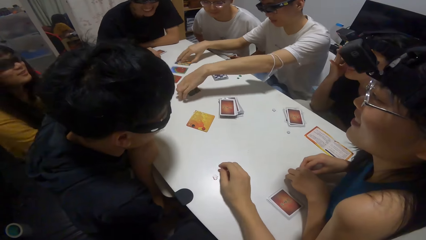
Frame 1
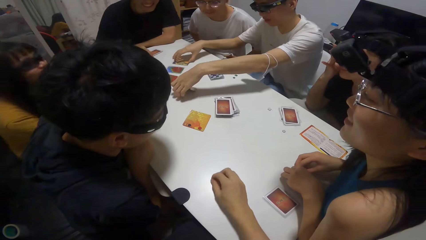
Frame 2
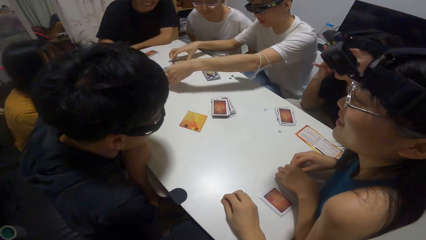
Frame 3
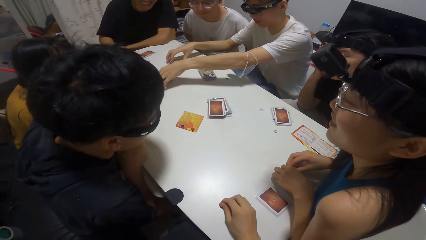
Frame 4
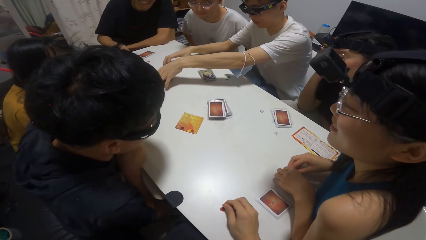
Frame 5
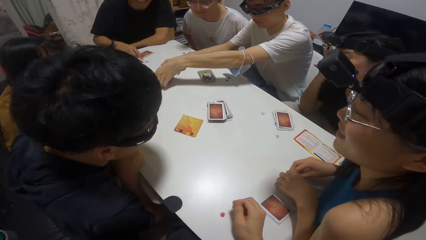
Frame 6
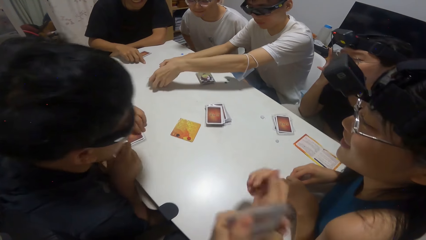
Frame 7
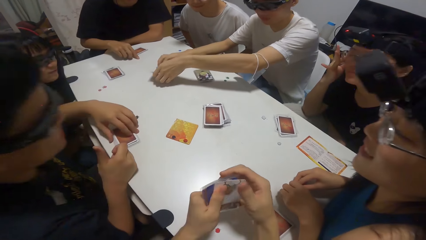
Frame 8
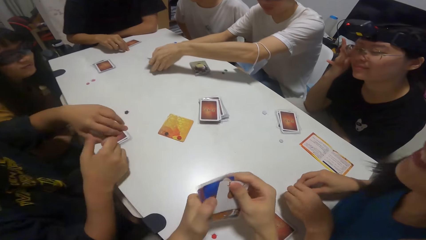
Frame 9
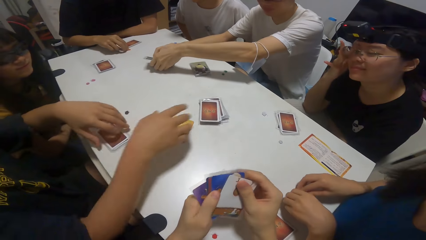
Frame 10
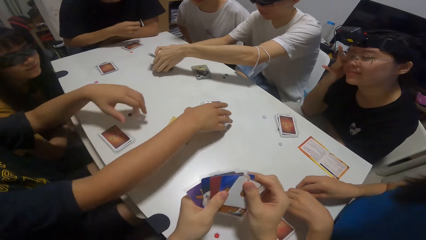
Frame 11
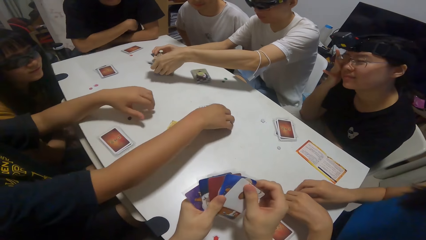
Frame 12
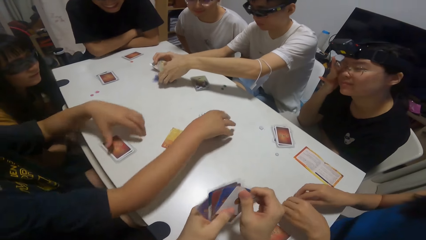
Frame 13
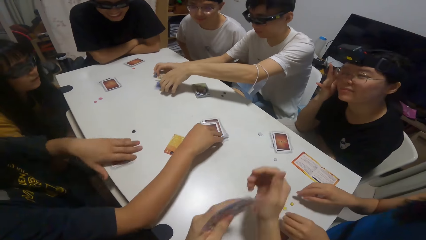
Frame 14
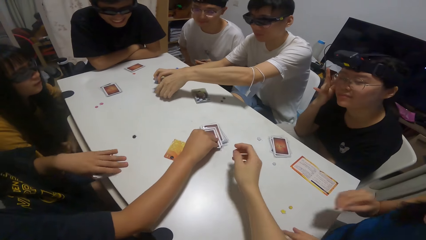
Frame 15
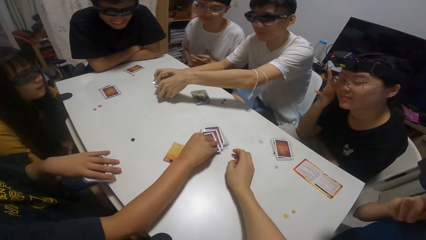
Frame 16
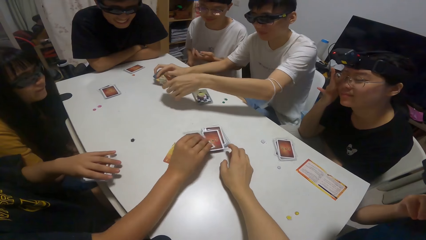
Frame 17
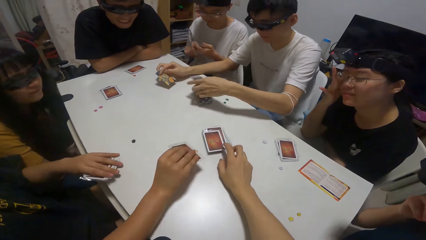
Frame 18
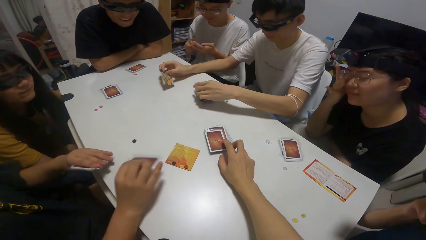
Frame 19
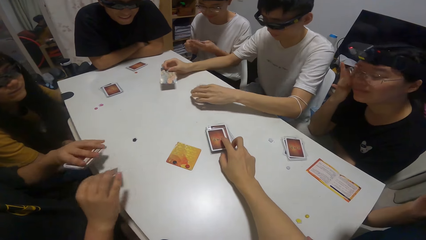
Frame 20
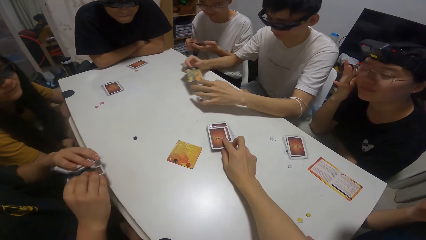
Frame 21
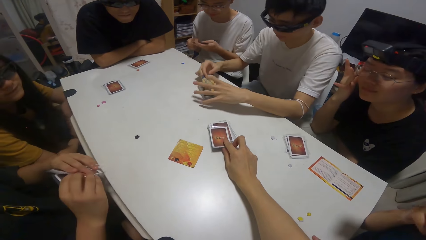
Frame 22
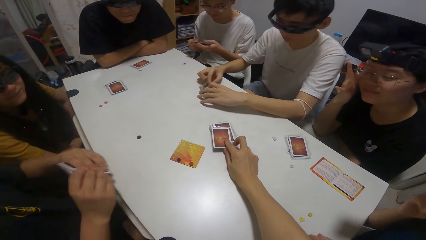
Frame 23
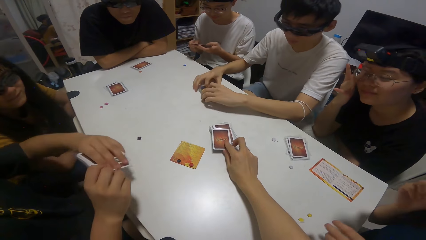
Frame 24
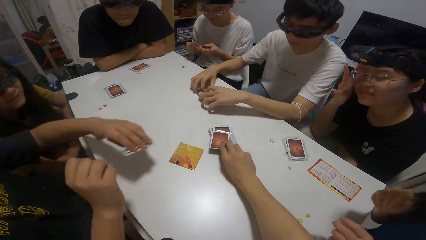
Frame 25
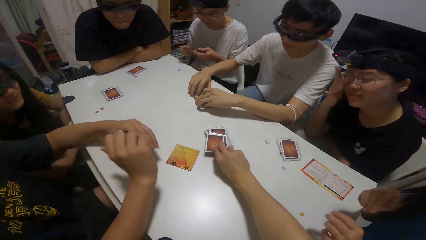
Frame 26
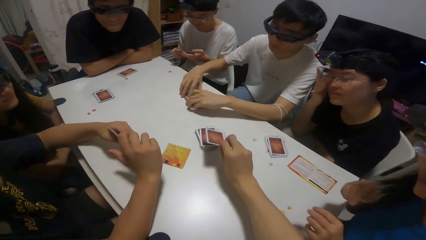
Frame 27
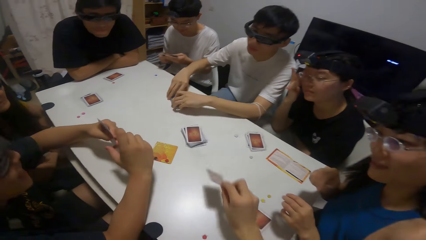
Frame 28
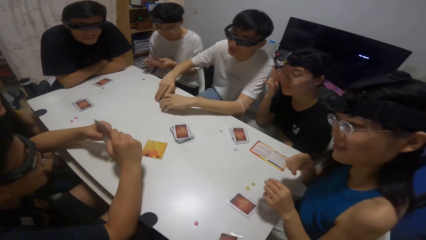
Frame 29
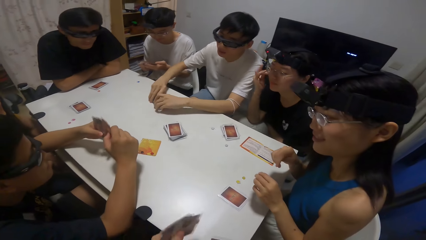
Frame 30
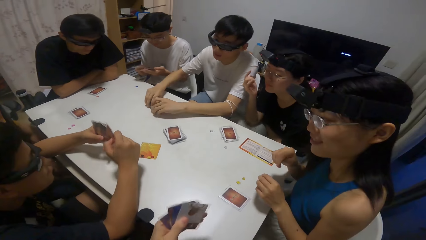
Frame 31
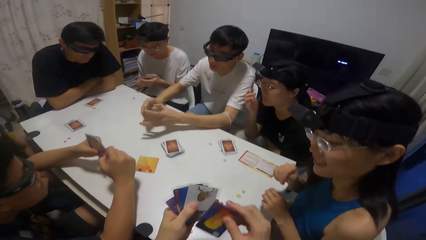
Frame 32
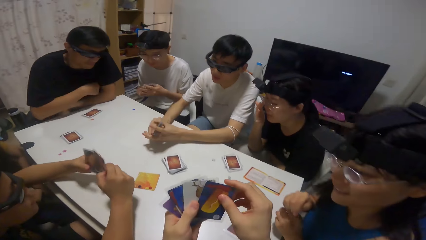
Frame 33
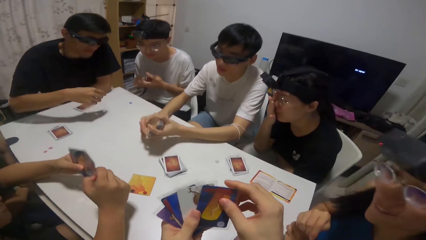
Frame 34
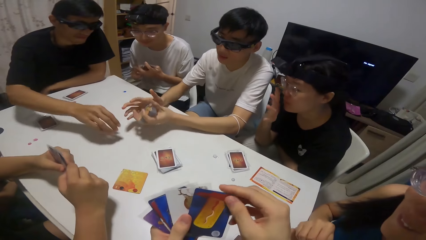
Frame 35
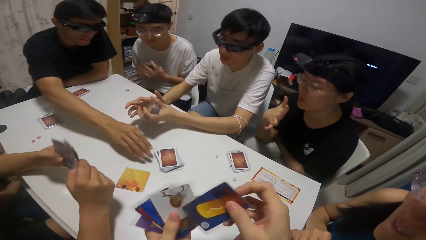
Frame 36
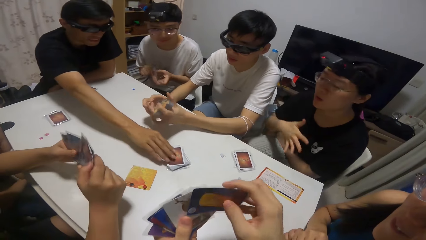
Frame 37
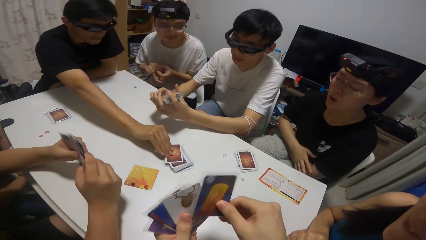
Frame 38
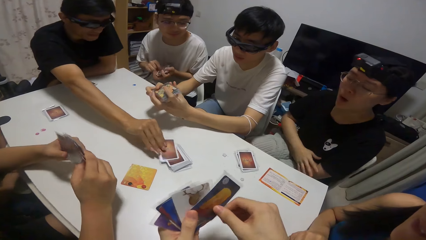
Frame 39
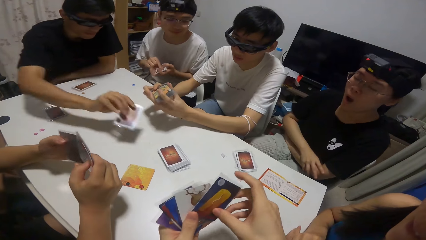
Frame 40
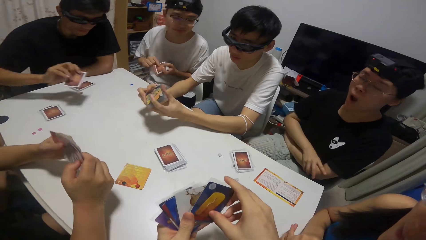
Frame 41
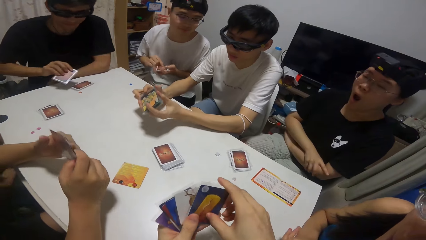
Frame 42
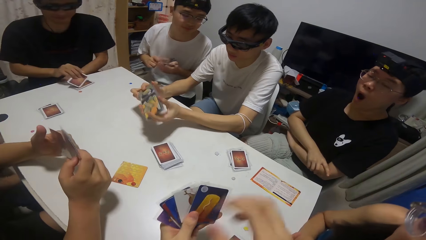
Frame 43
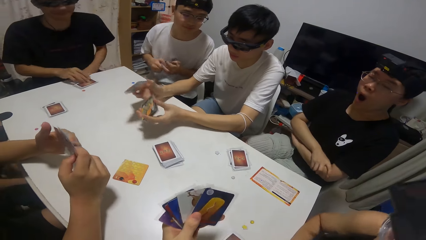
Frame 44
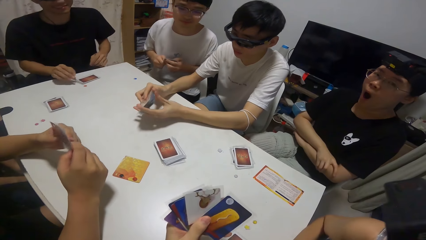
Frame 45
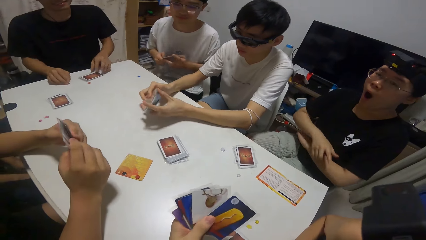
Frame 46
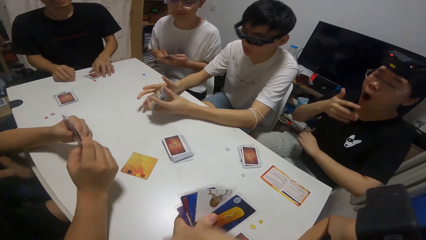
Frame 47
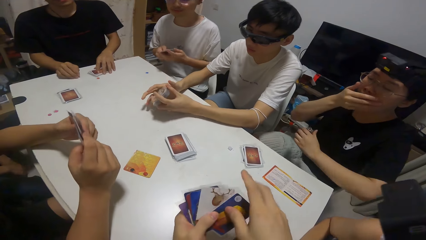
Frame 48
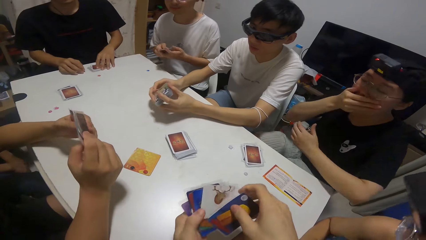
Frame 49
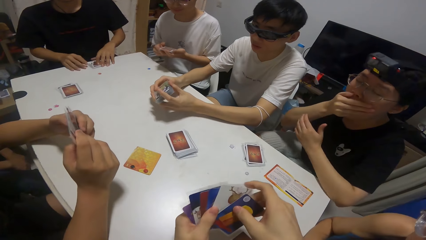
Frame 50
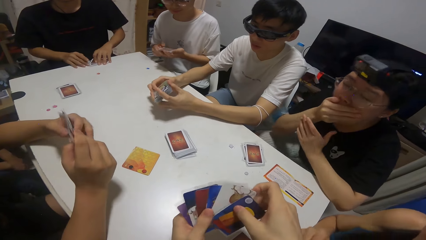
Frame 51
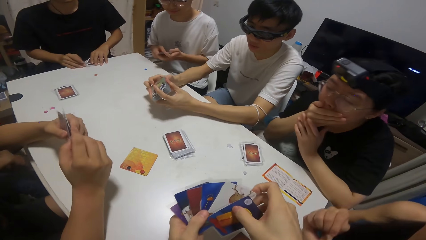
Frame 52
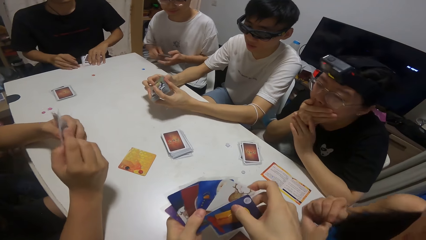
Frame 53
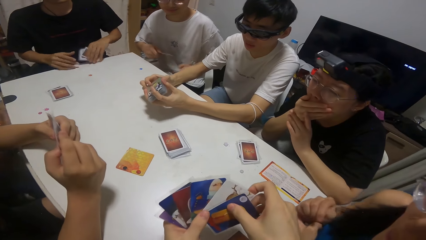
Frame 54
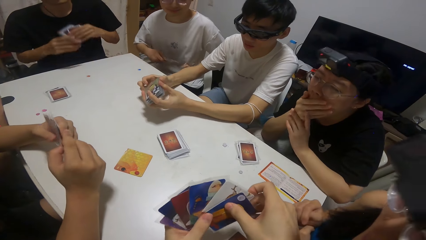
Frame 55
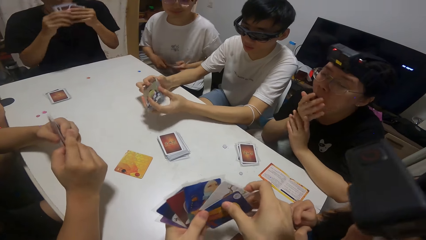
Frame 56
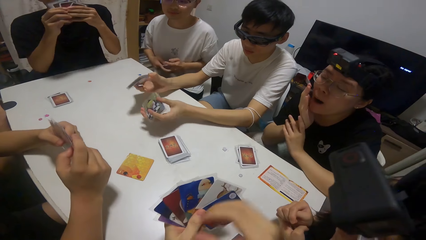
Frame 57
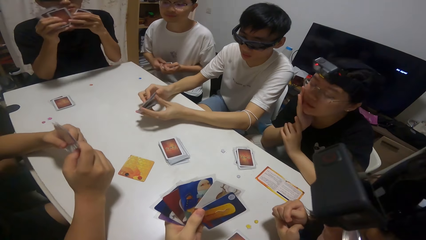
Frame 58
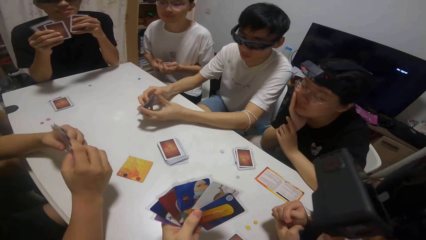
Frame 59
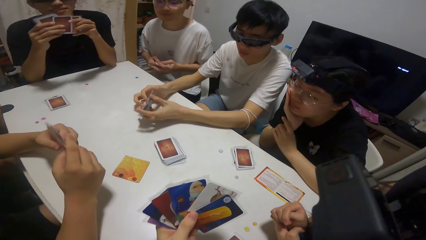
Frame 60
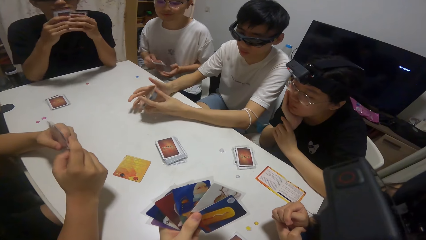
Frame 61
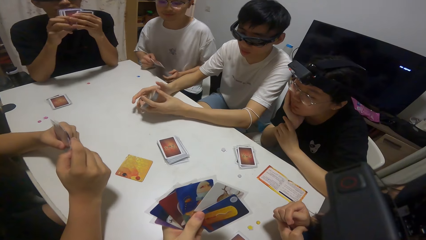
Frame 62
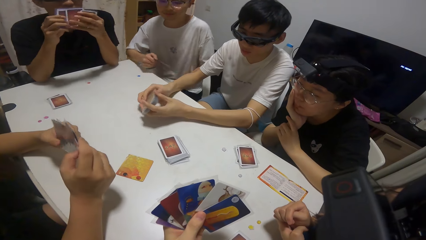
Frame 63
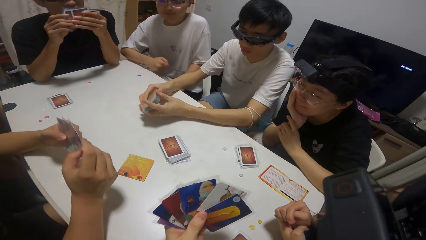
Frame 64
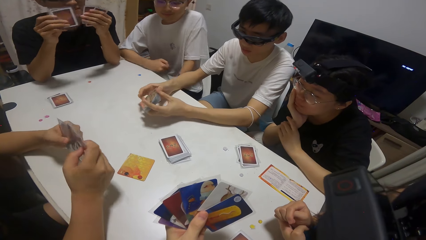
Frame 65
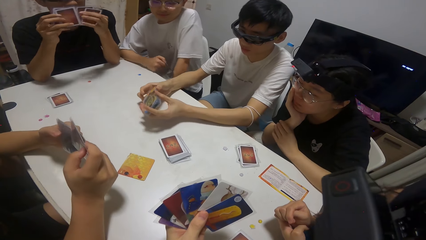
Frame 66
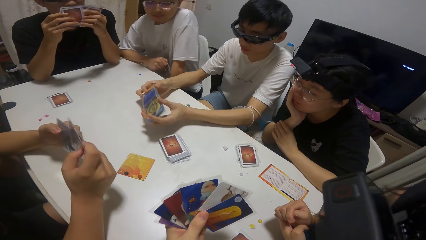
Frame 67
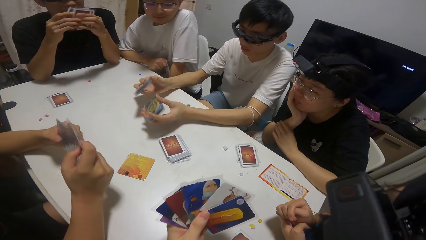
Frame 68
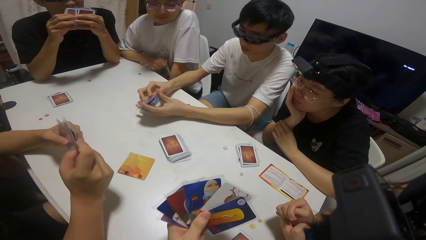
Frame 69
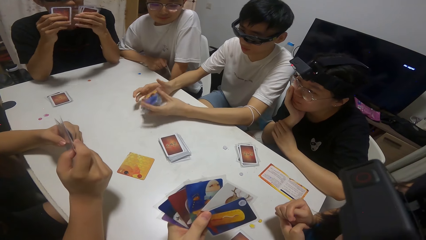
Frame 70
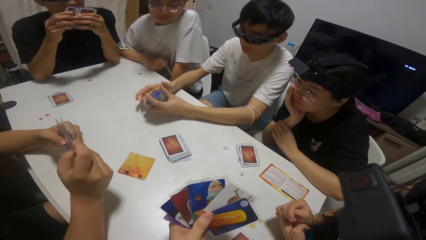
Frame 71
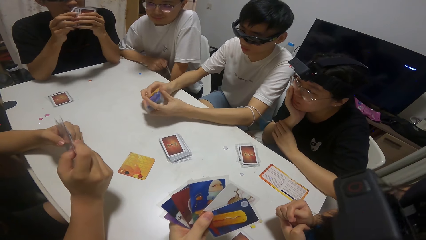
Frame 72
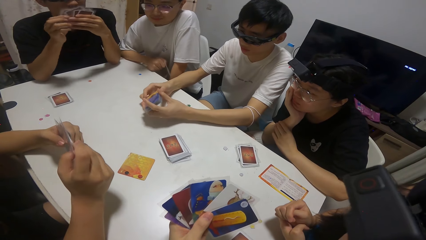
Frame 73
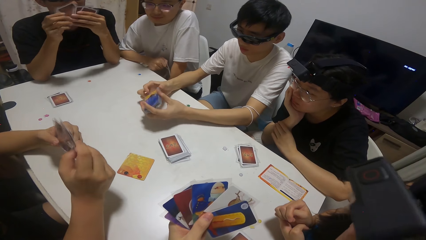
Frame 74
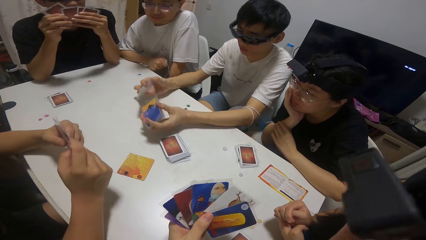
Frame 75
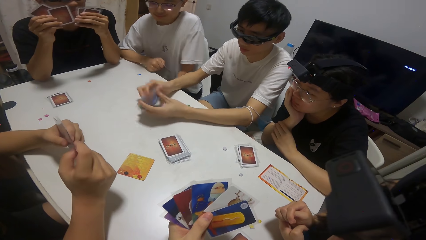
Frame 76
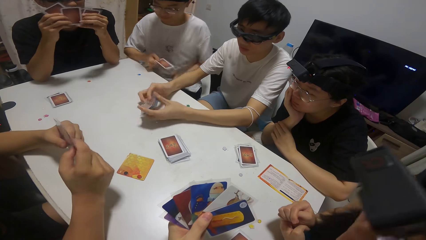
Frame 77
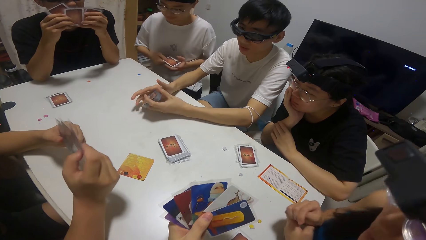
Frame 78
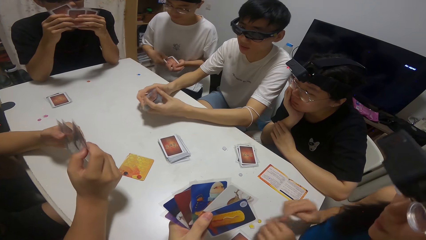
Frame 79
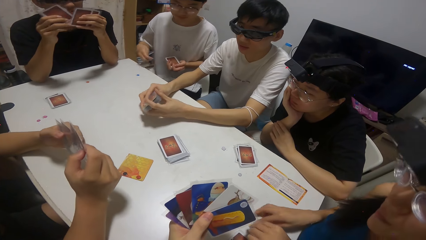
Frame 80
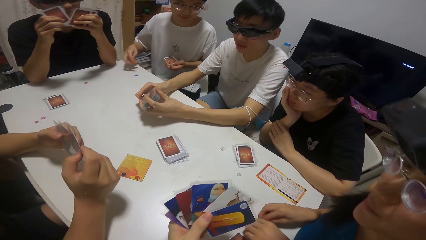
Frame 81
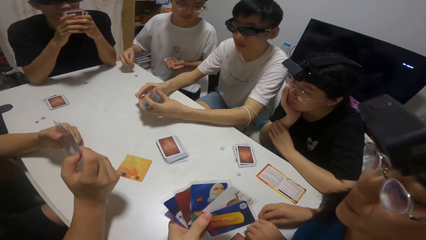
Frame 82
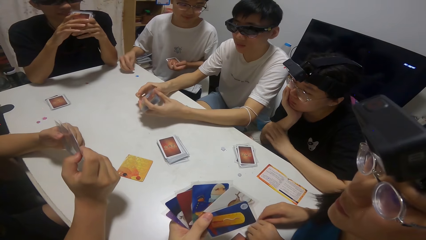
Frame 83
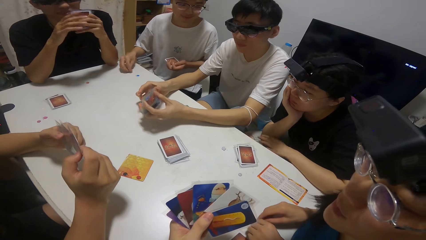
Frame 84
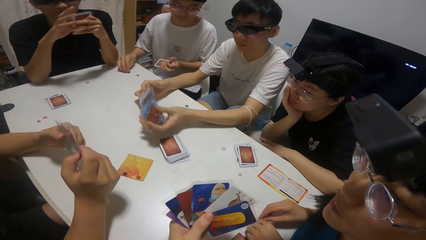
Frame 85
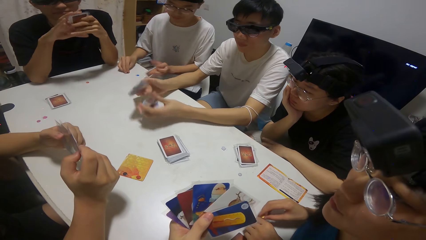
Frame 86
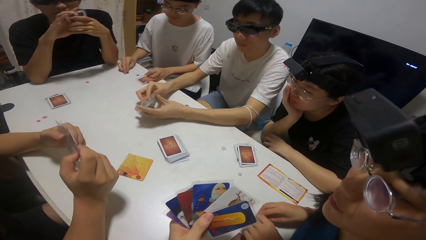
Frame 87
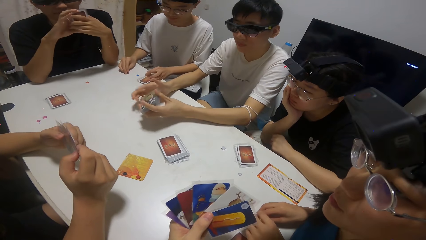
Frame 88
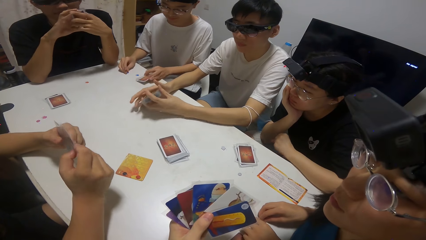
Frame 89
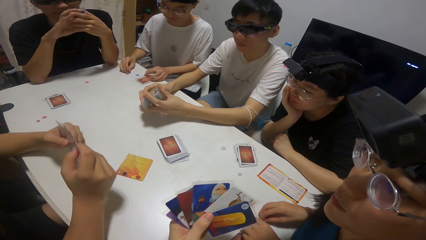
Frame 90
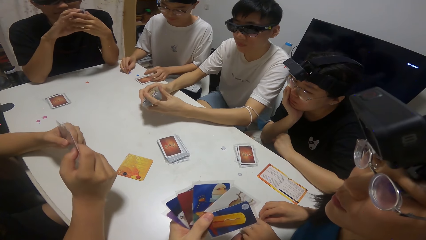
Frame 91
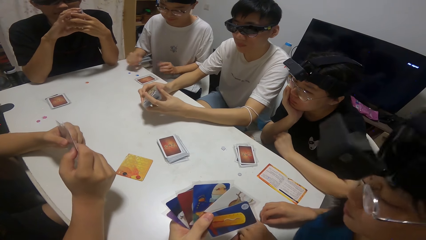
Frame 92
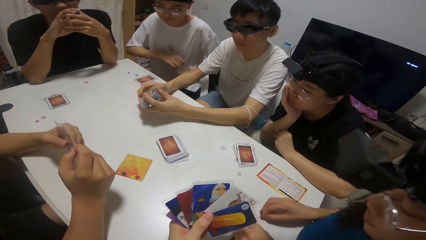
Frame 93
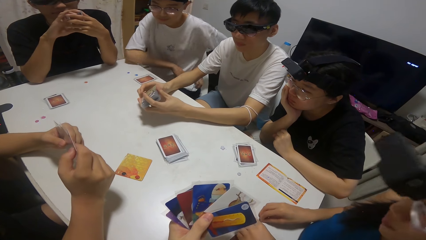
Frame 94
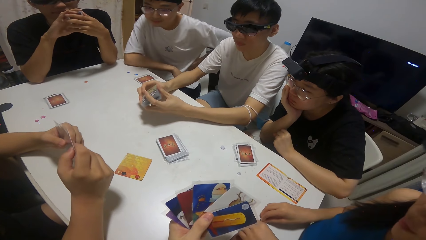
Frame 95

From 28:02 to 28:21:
A boy packs some cards on the table with both hands. A person moves cards on the table. Another person moves cards on the table. Another boy picks up a card from a pile of cards on the table with his right hand. The camera wearer picks up a card from a pile of cards on the table with her right hand. A third boy moves a card from a pile of cards on the table with his right hand. The third boy picks up some cards on the table with his left hand. The camera wearer shuffles cards on the table. The first boy shuffles some cards with his hands. The third boy moves cards on the table. A fourth boy drops a sticker on his right hand on the table. The fourth boy drops a card on his left hand on the table. The first person shuffles cards on the table.
